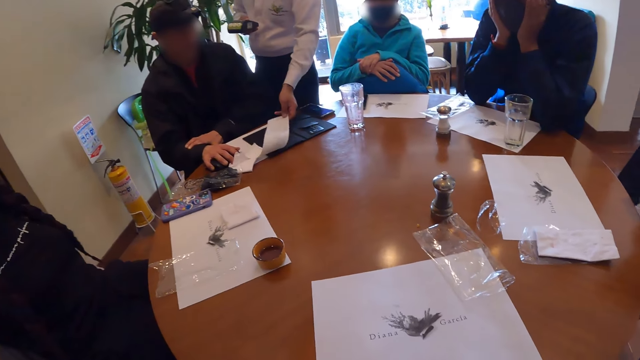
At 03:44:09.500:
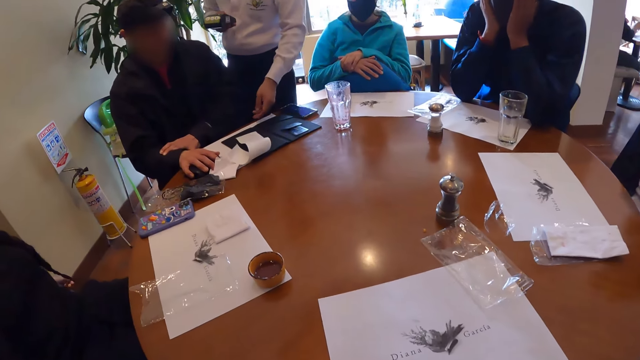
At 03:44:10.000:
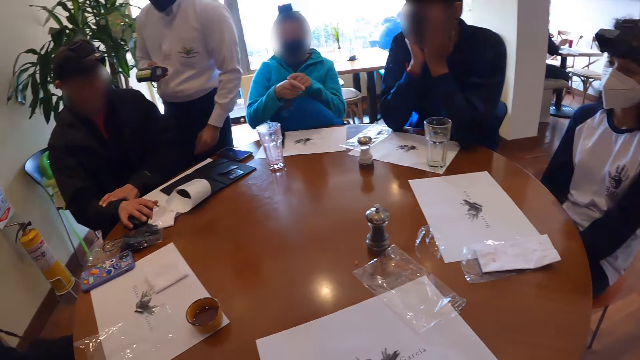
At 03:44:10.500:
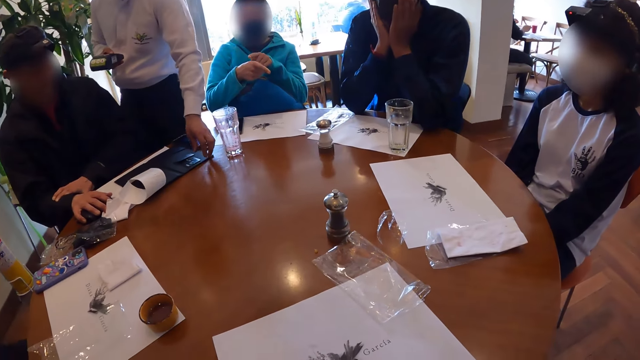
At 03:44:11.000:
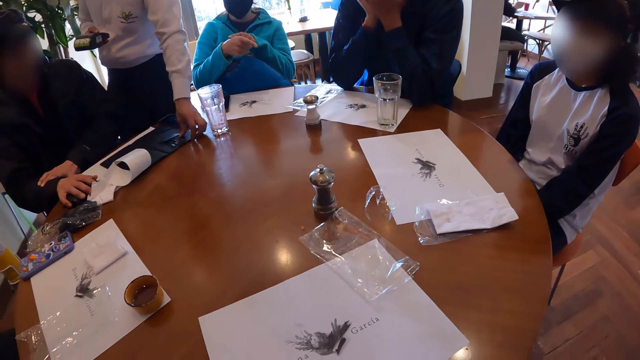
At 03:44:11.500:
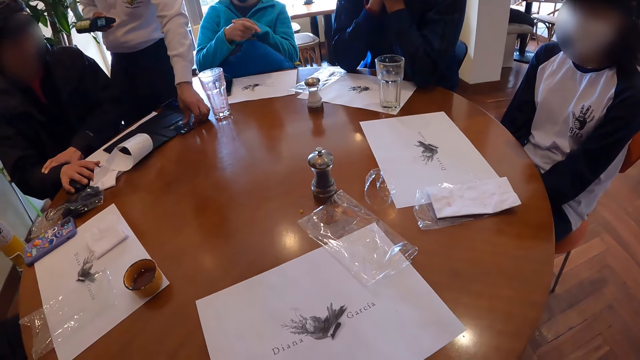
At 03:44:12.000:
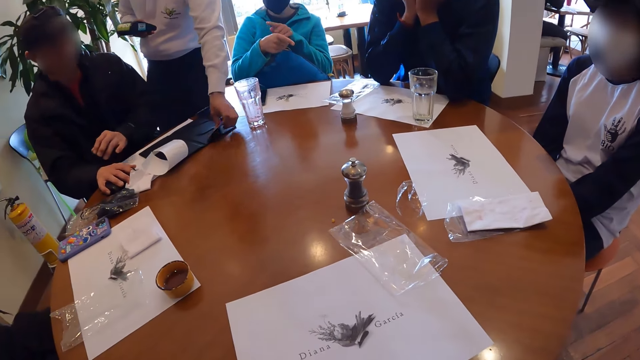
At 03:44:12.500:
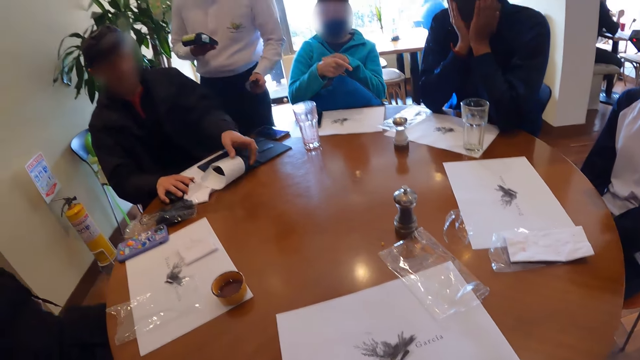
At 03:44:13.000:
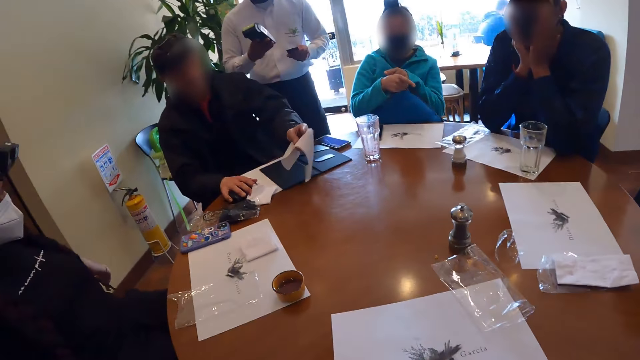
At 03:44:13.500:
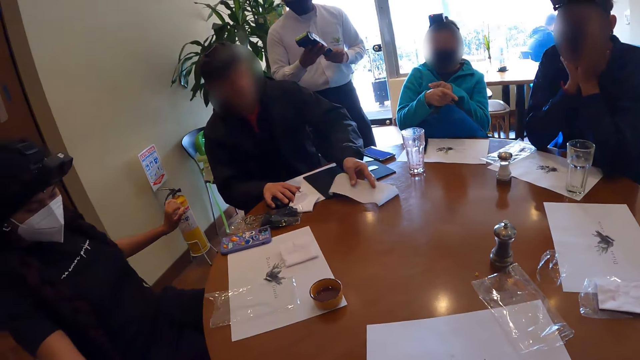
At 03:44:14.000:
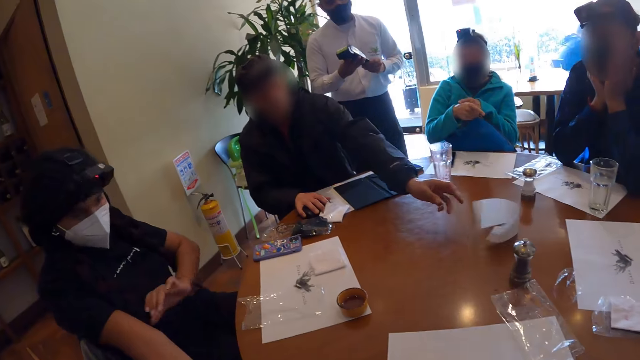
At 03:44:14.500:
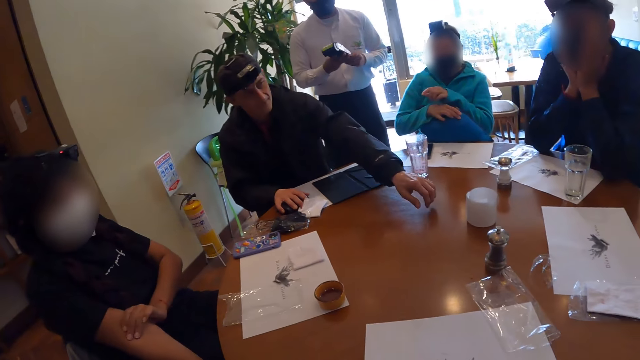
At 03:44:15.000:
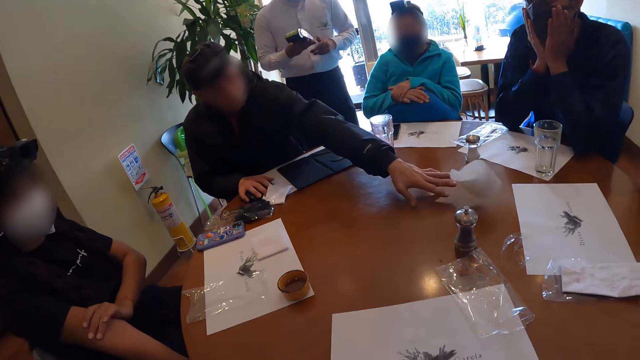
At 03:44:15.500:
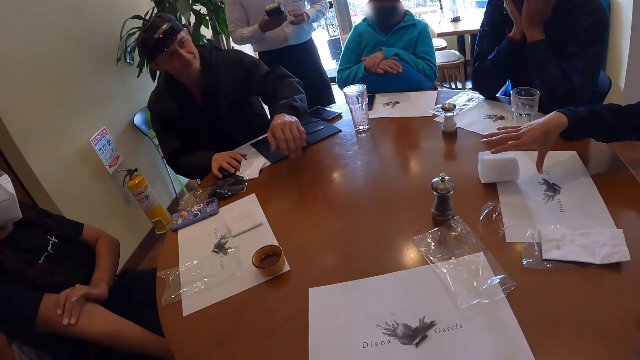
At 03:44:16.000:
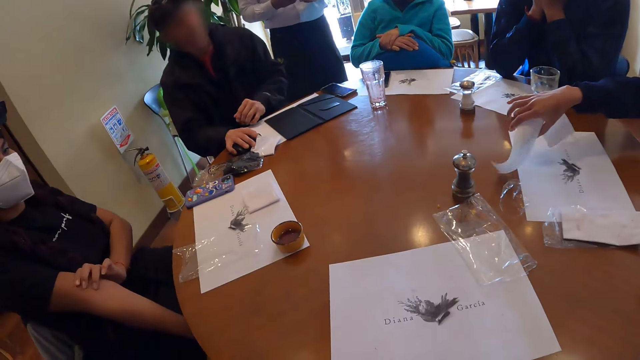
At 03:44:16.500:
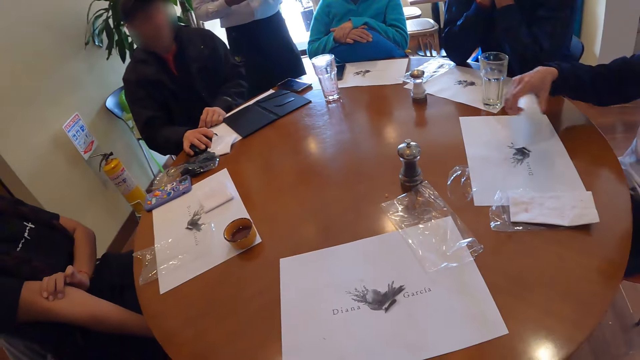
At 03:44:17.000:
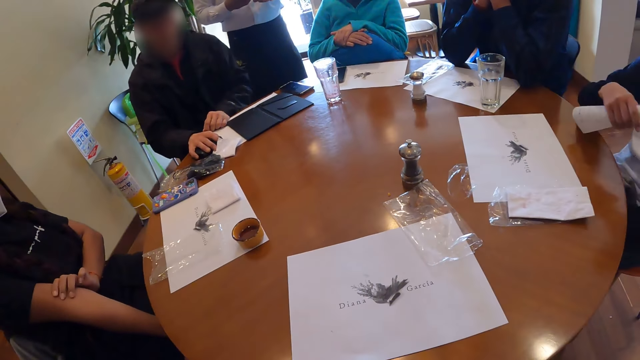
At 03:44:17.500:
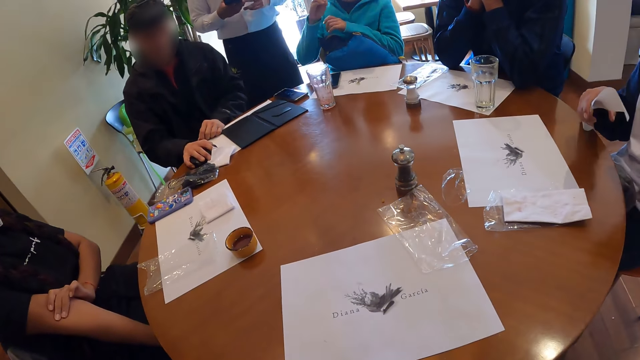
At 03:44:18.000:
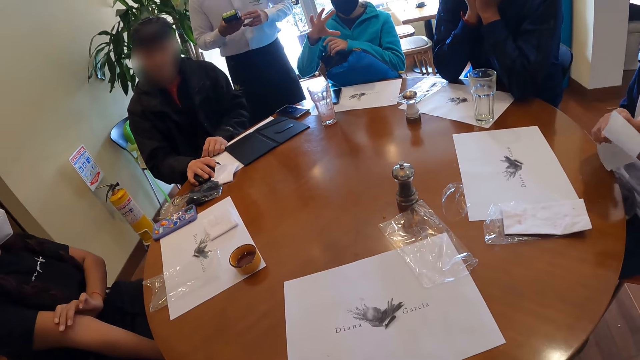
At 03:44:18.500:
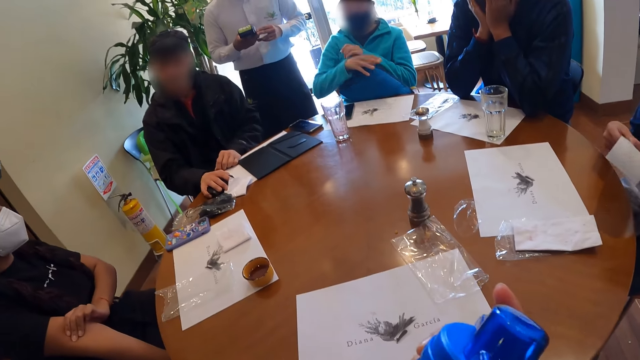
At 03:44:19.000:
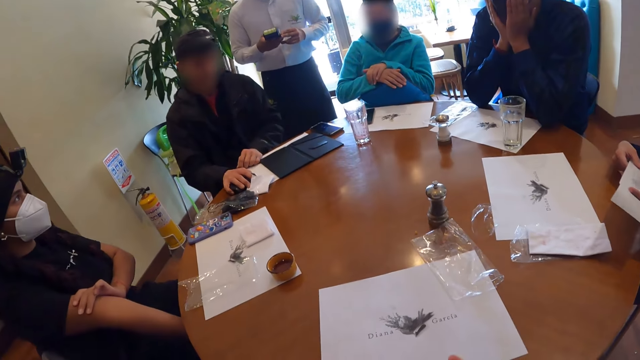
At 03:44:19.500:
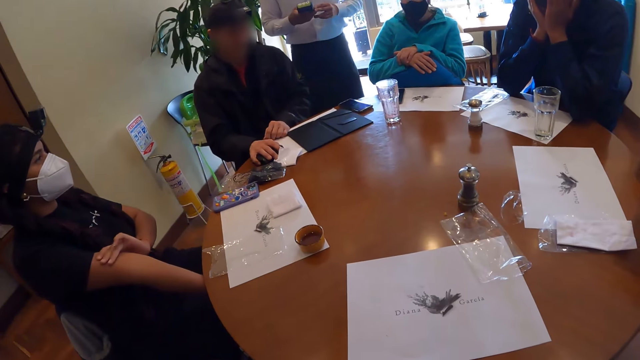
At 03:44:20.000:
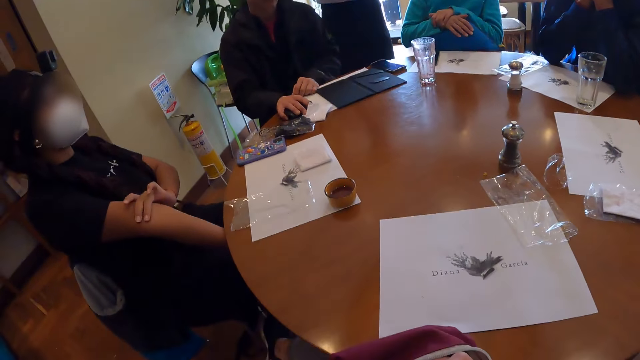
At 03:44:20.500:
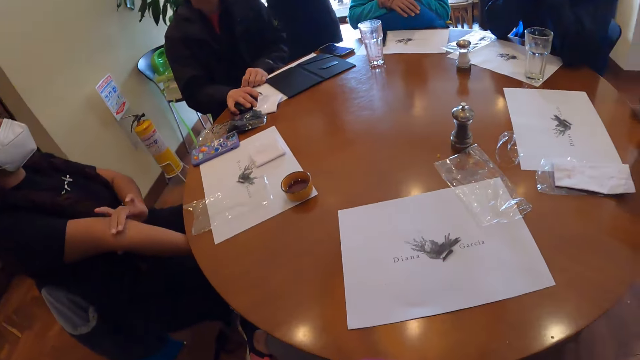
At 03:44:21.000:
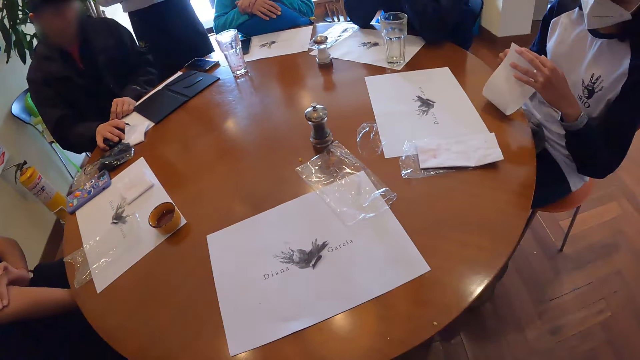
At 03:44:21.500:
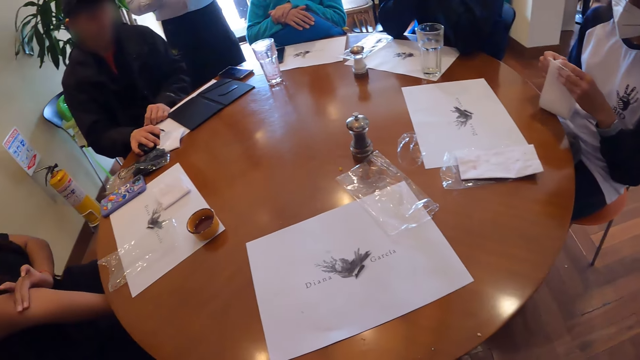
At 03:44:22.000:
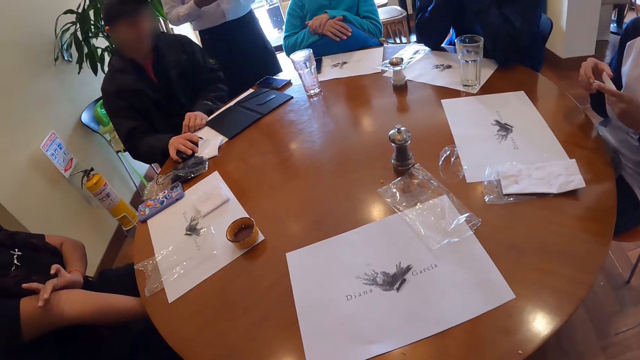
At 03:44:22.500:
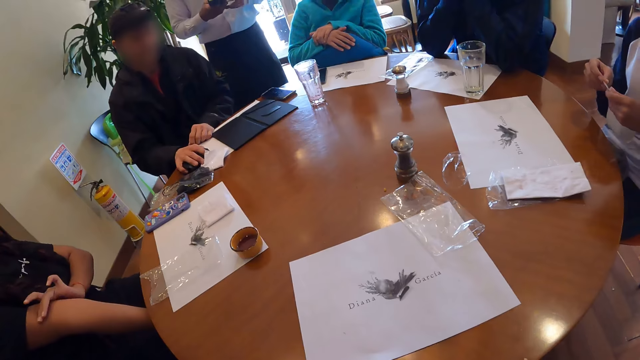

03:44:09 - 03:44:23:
The waiter drops the menu list on the table with his left hand. A woman gesticulates with both hands. The waiter picks up the credit card from the table with his left hand. A man picks up the menu list from the table with his left hand. The waiter inserts the credit card in his left hand into a portable card machine in his right hand. The man throws the menu list to another woman on the table with his left hand. The man passes the menu list to the other woman on the table with his left hand. The other woman picks up the menu list from the table with her right hand. The first woman gesticulates with her right hand. The other woman holds the menu list with both hands. The camera wearer holds the water bottle with her right hand. The other woman folds the menu list with both hands.

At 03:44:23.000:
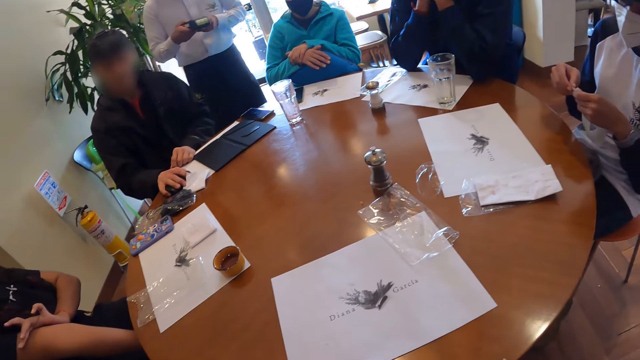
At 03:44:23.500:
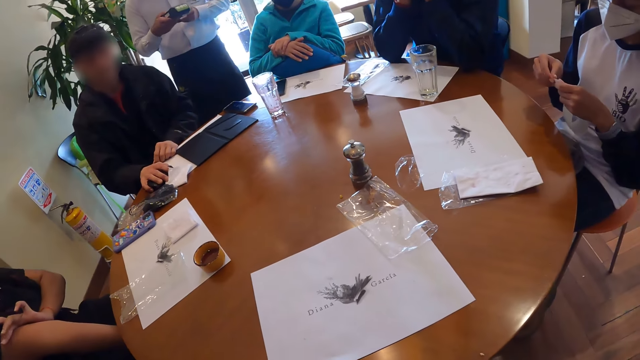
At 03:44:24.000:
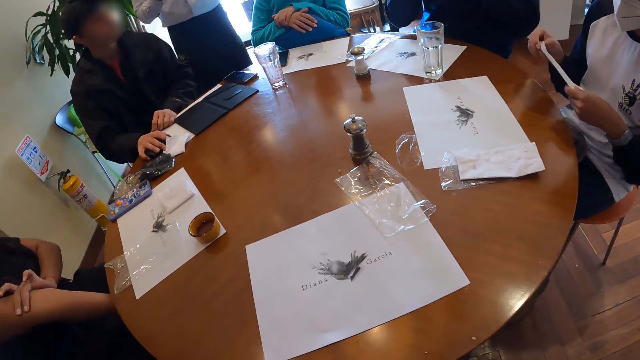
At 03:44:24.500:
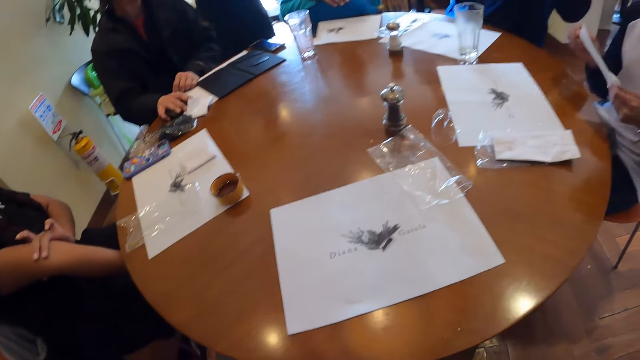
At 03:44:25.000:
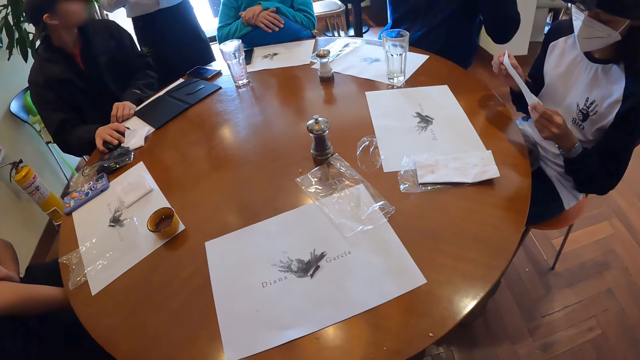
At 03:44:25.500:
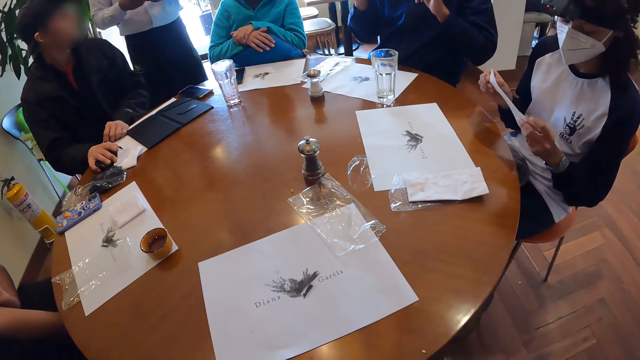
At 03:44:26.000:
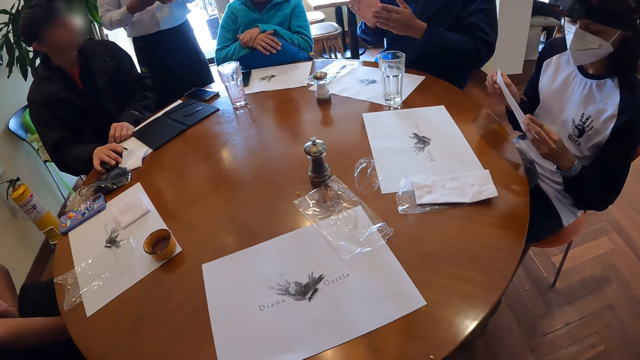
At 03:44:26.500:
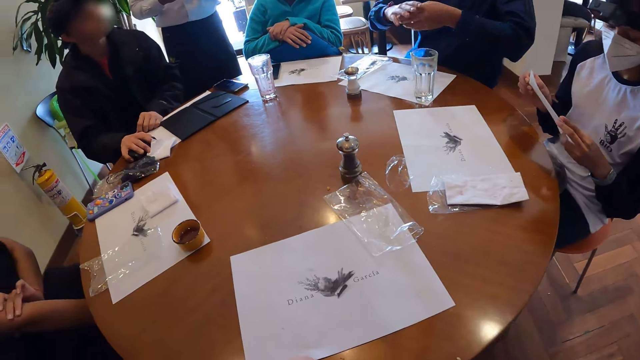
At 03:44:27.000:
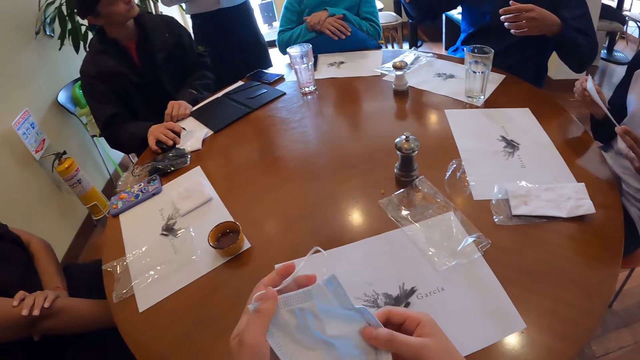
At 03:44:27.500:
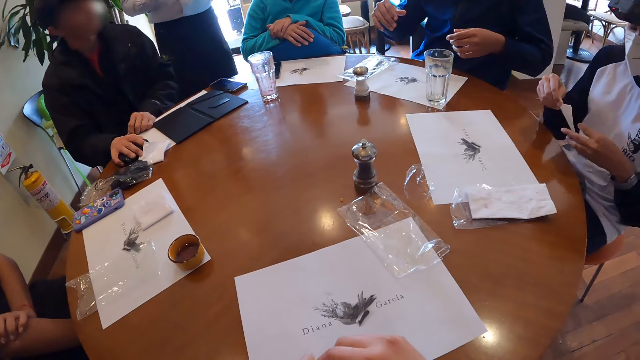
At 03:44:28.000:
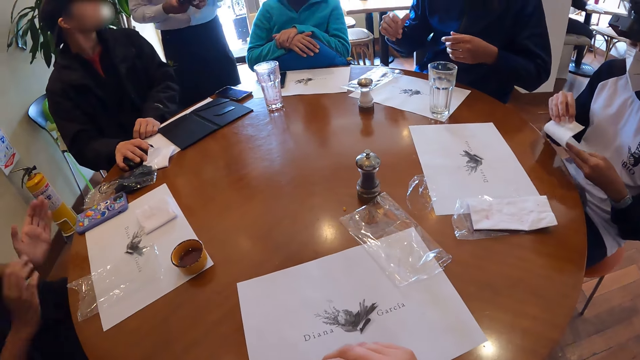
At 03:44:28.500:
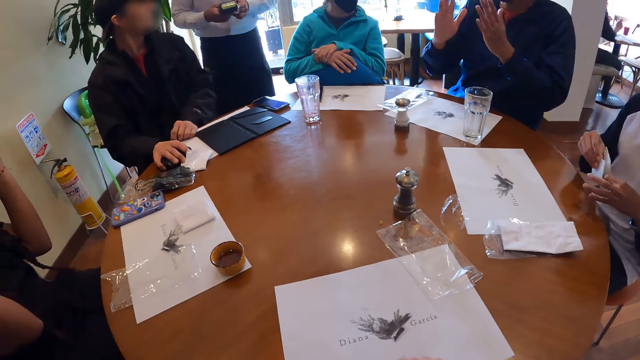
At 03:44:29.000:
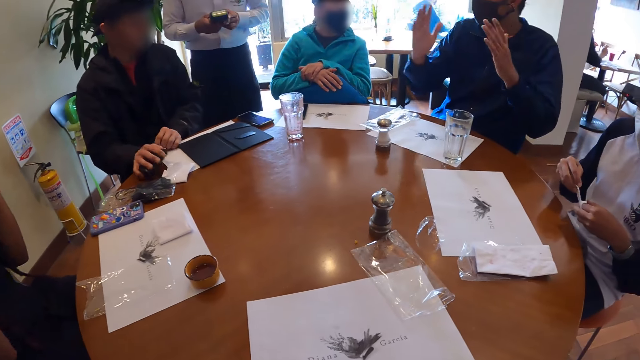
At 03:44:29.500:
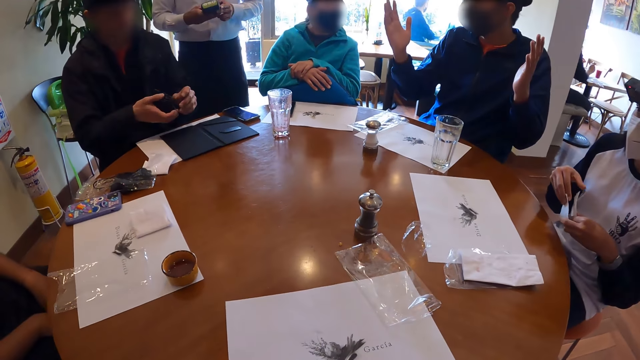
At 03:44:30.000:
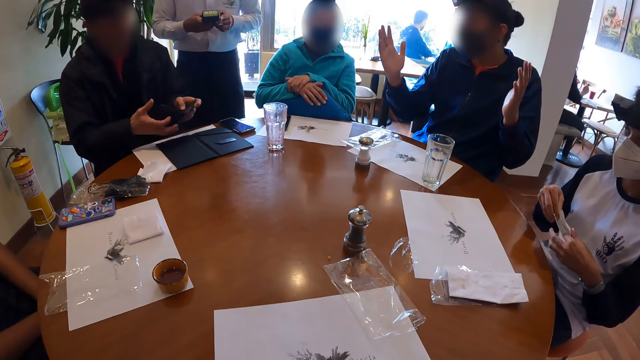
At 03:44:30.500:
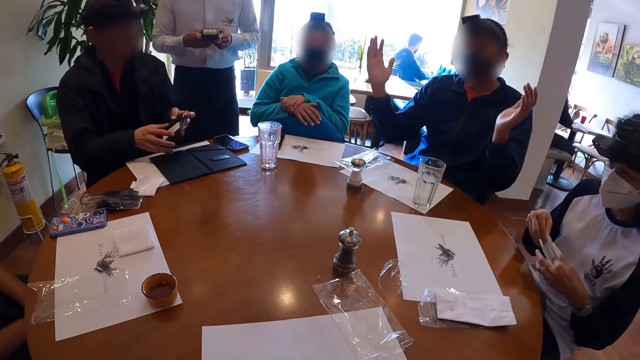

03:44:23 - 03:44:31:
A man gesticulates with both hands. The camera wearer holds a facemask with both hands on the table. A woman folds the menu list with both hands. Another man picks the wallet from the table with his right hand. The other man opens the wallet in his right hand with his left hand.
